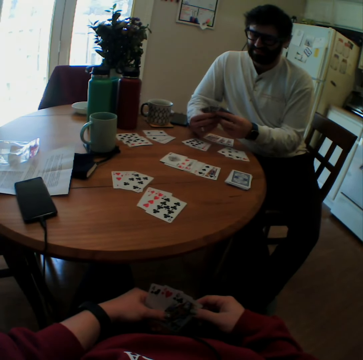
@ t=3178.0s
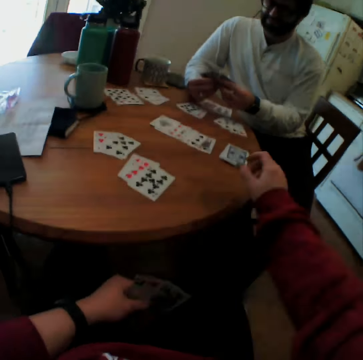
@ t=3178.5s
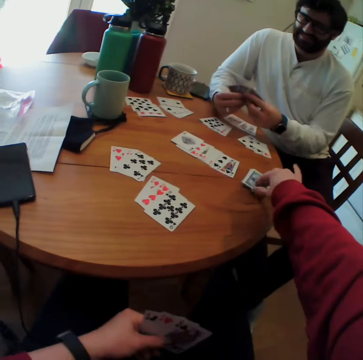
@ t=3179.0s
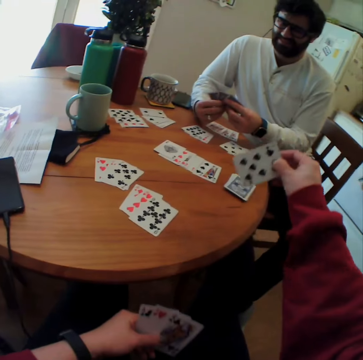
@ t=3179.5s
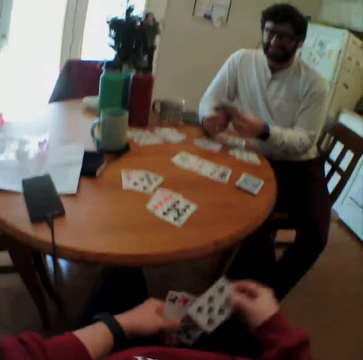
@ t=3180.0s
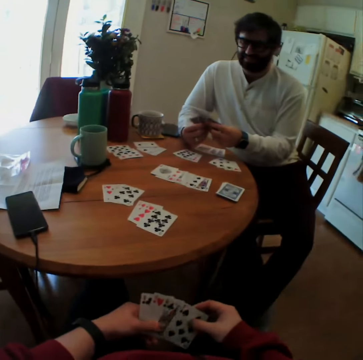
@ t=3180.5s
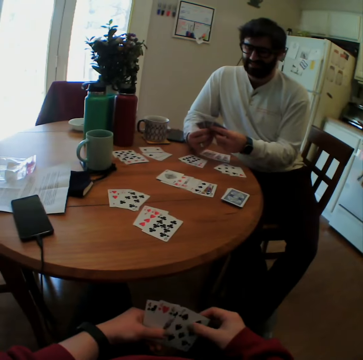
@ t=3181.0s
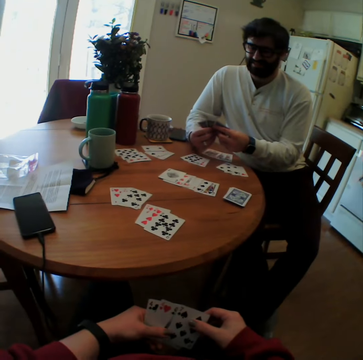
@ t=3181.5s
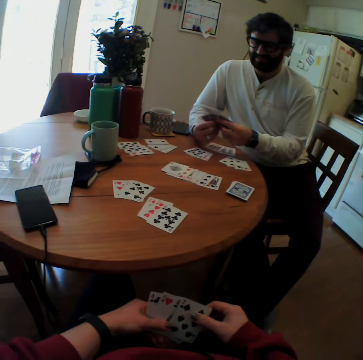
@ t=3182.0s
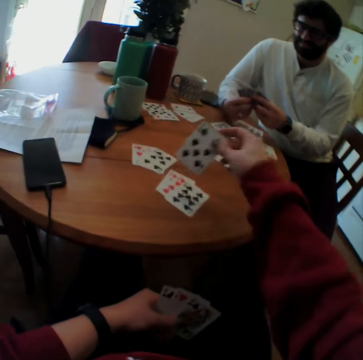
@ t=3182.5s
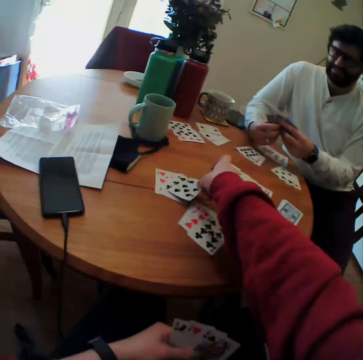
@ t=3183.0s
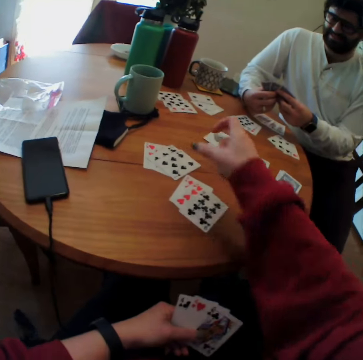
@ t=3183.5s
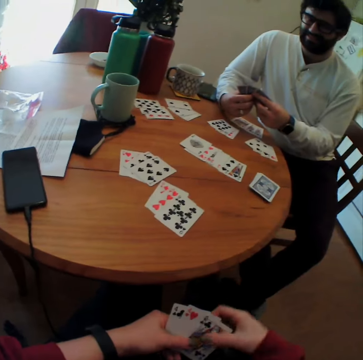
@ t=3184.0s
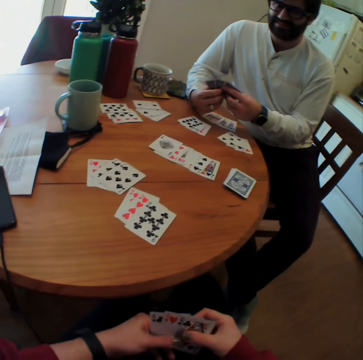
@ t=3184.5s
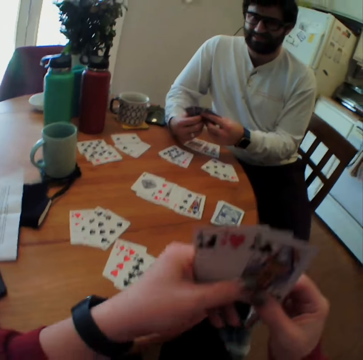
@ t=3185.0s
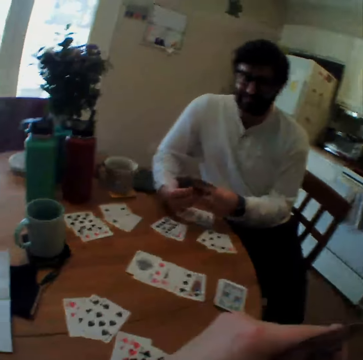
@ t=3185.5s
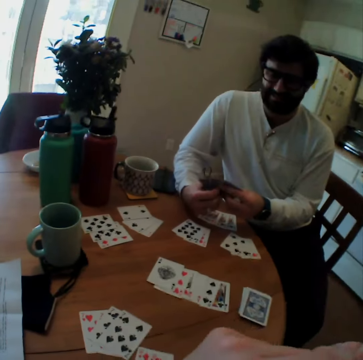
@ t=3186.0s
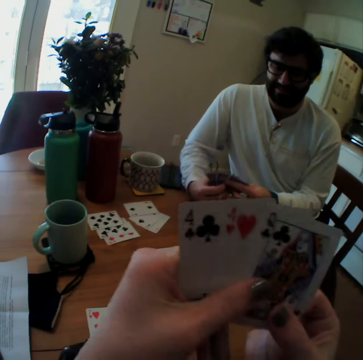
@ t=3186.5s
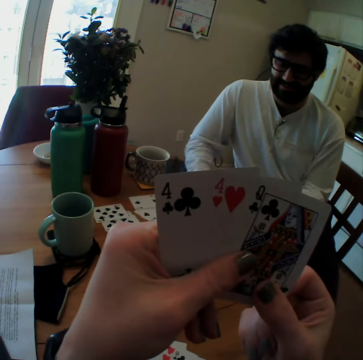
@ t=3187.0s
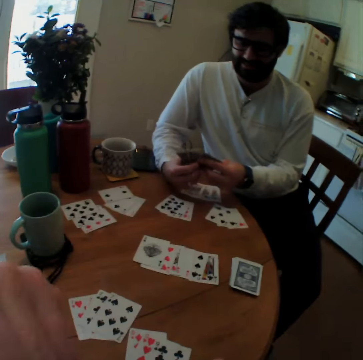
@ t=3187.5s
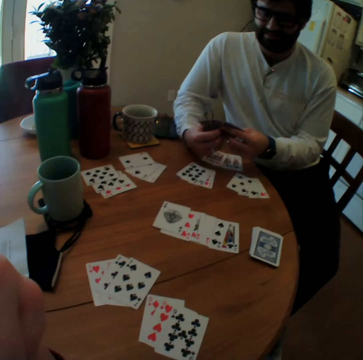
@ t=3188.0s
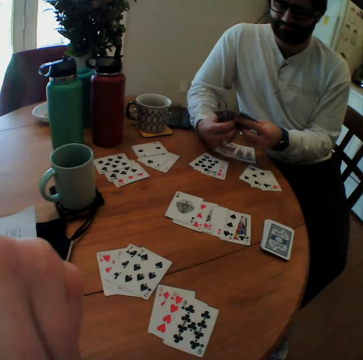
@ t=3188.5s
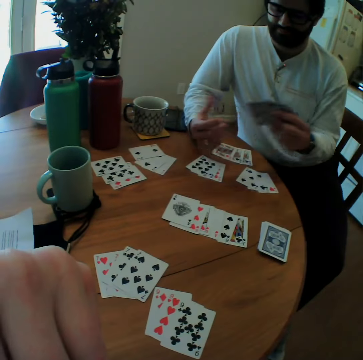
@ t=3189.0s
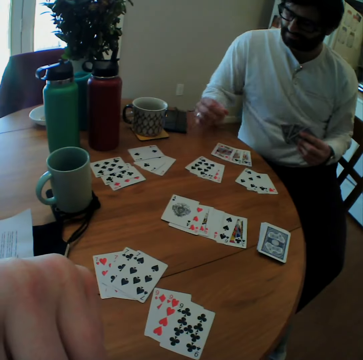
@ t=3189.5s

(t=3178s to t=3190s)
The camera wearer picks up the card on the table. They look at the card. They put the card on the table. They look at the card.

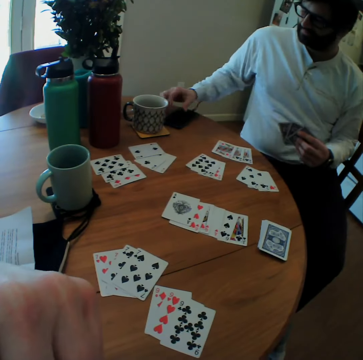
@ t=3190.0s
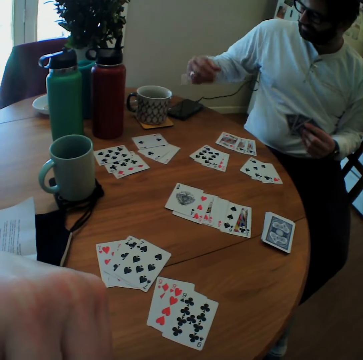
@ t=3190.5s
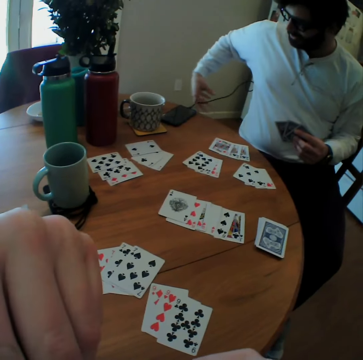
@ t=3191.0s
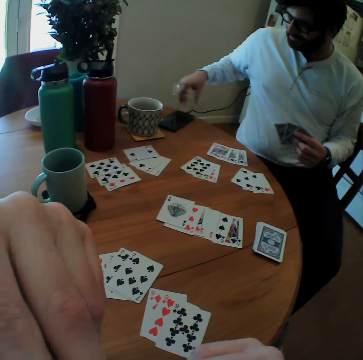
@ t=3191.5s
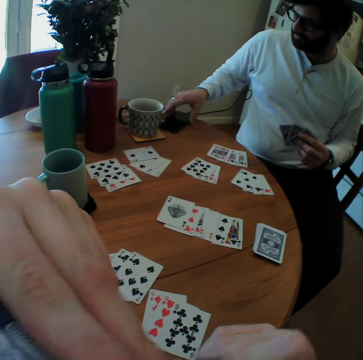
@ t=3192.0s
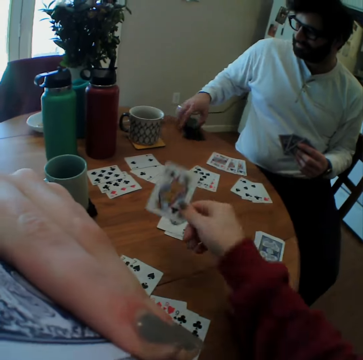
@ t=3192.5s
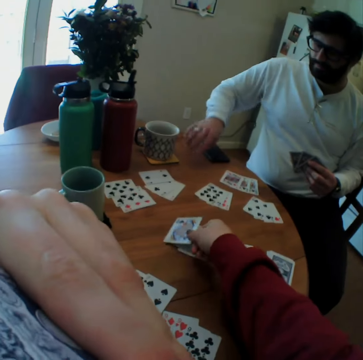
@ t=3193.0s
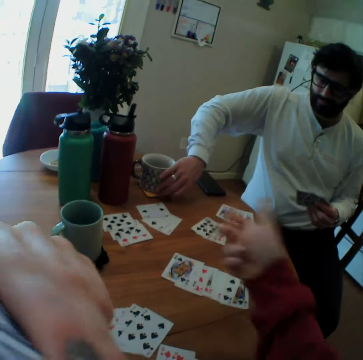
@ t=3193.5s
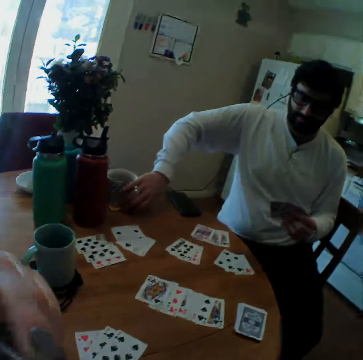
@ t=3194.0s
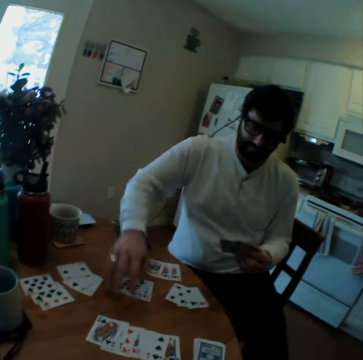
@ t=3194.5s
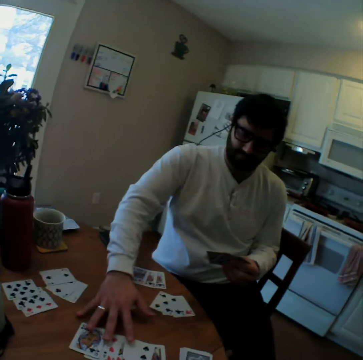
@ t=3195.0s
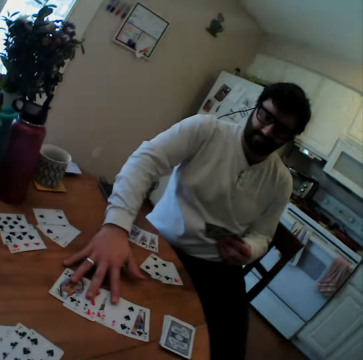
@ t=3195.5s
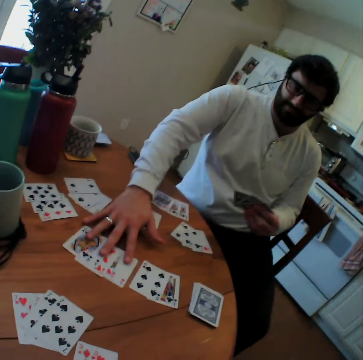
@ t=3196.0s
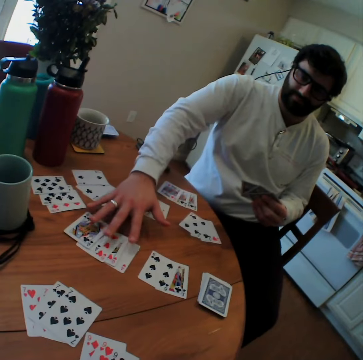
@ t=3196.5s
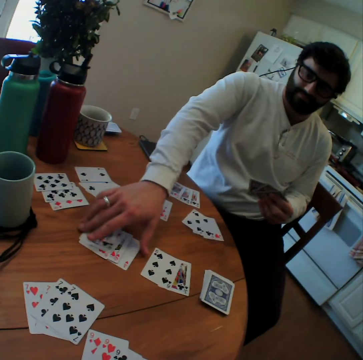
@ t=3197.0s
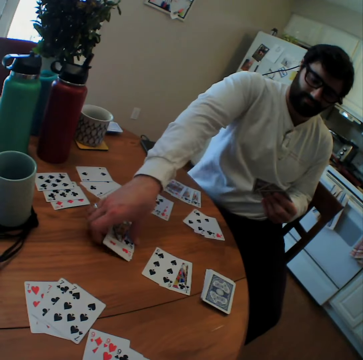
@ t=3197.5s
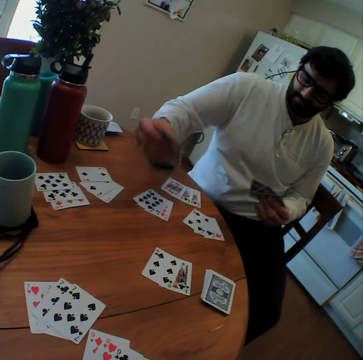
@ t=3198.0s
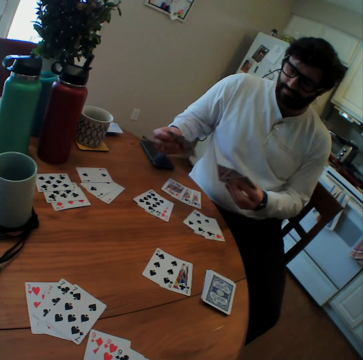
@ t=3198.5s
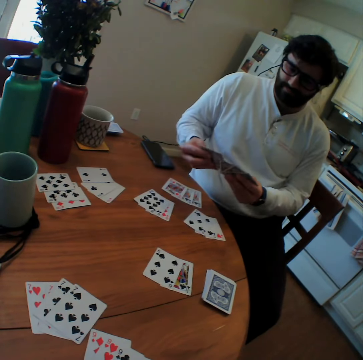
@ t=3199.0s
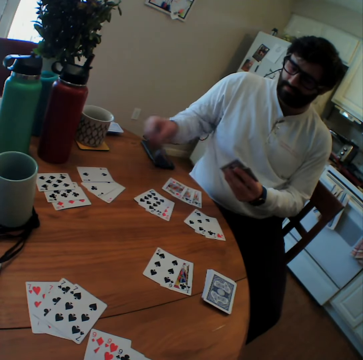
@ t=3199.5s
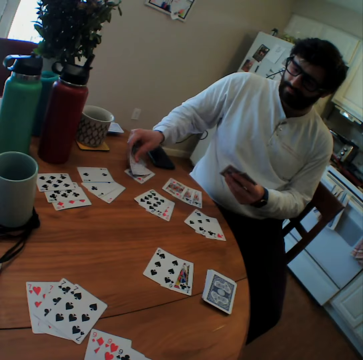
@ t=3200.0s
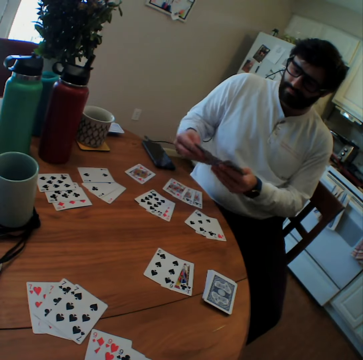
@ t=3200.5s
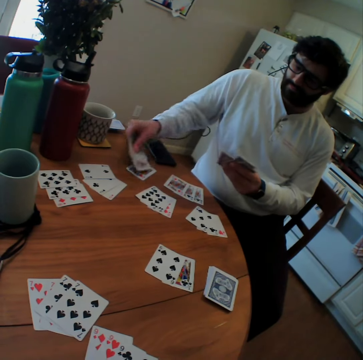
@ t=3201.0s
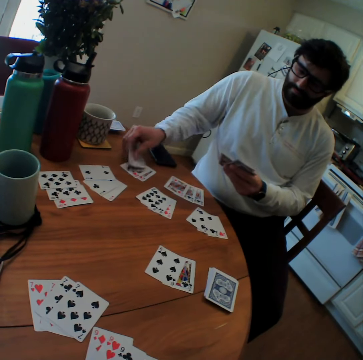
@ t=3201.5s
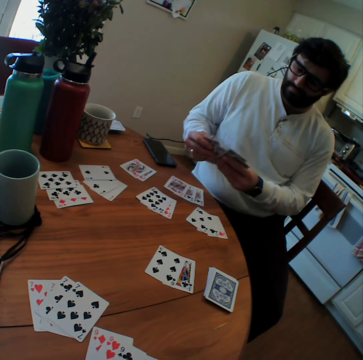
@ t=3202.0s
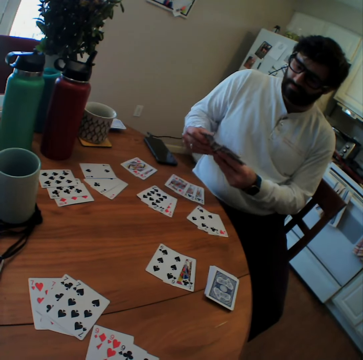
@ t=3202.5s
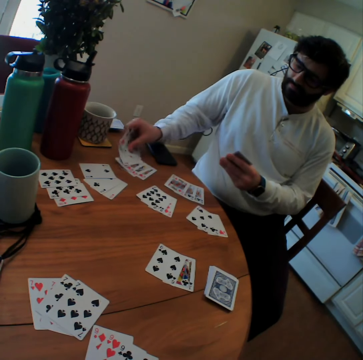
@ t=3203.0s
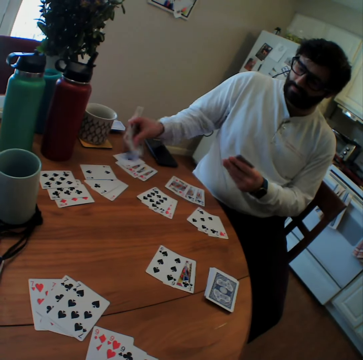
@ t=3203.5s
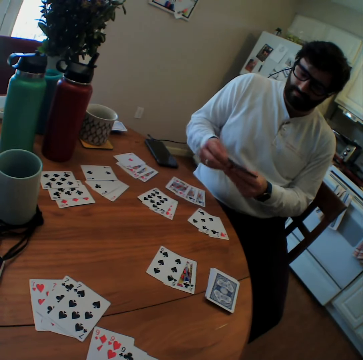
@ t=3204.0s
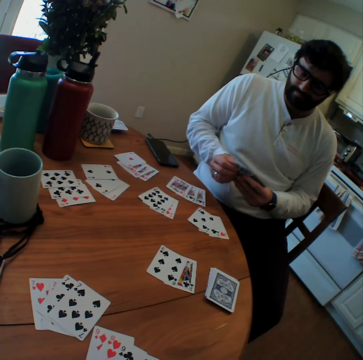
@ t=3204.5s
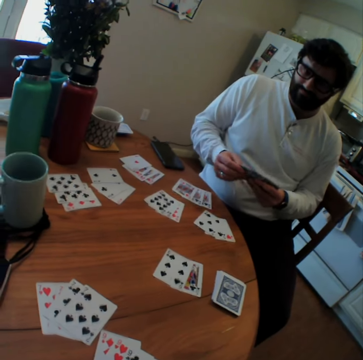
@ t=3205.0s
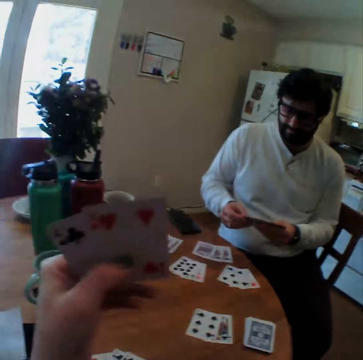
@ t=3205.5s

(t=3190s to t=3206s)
A person checks the phone. The camera wearer puts the card on the table. The person pushes the cup aside, moves the card, picks up the card on the table and places the card on the table.

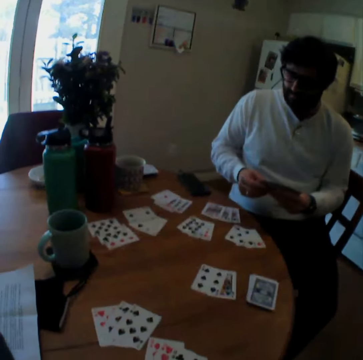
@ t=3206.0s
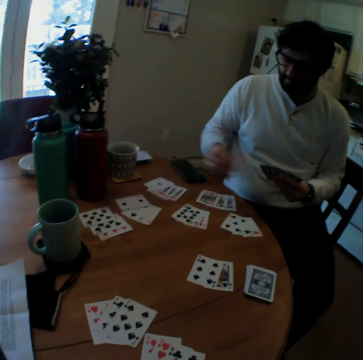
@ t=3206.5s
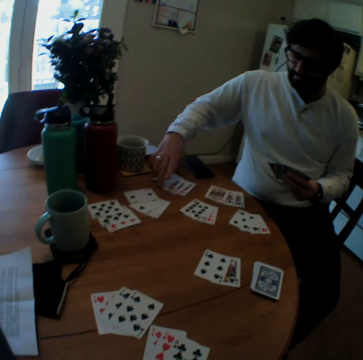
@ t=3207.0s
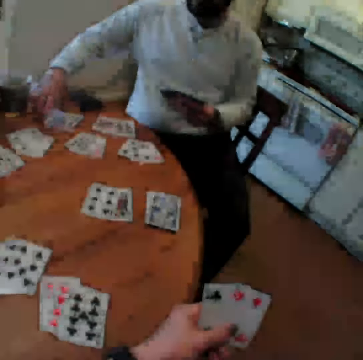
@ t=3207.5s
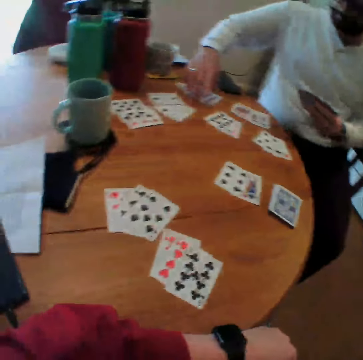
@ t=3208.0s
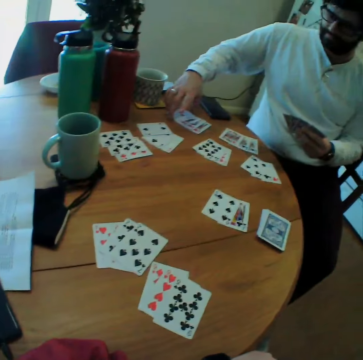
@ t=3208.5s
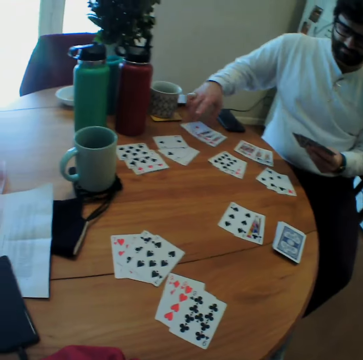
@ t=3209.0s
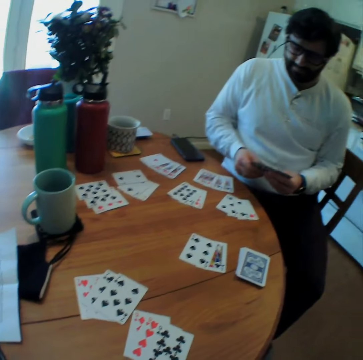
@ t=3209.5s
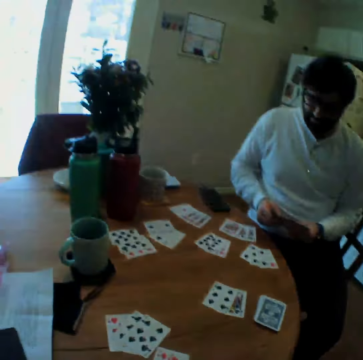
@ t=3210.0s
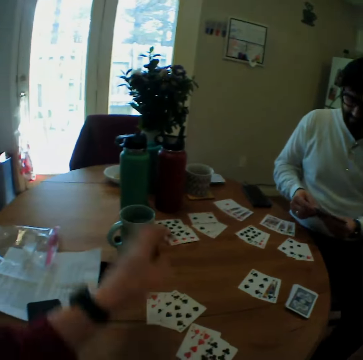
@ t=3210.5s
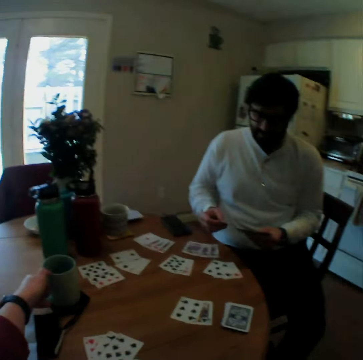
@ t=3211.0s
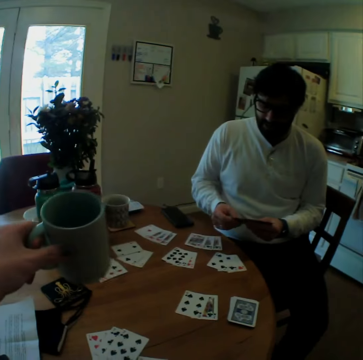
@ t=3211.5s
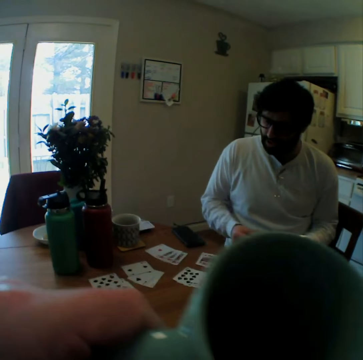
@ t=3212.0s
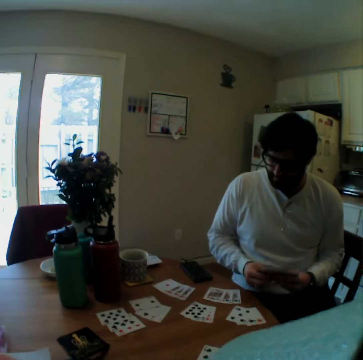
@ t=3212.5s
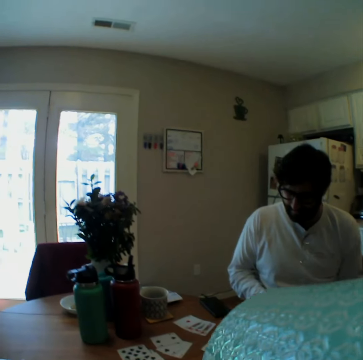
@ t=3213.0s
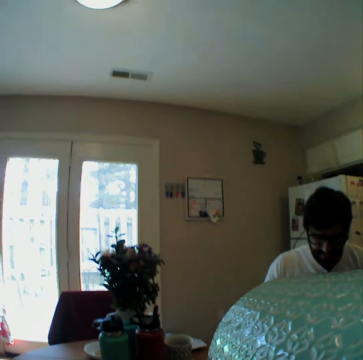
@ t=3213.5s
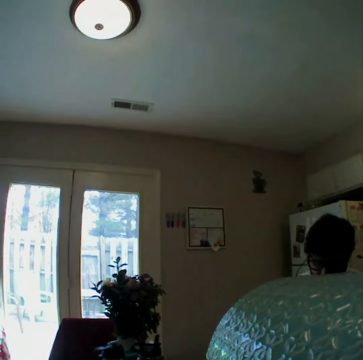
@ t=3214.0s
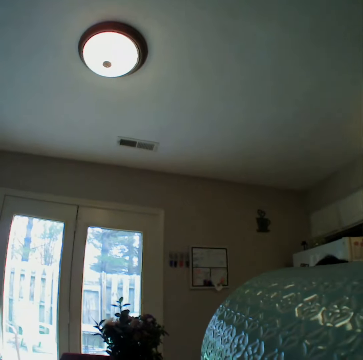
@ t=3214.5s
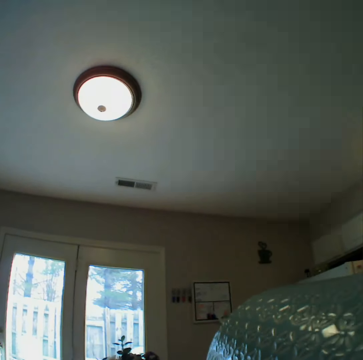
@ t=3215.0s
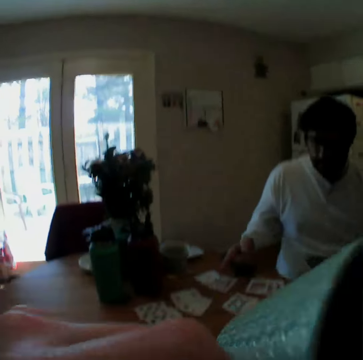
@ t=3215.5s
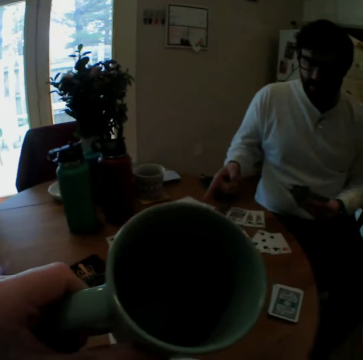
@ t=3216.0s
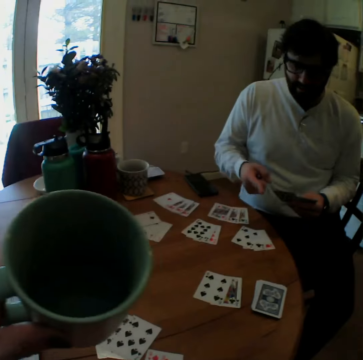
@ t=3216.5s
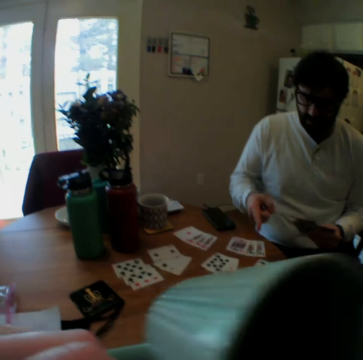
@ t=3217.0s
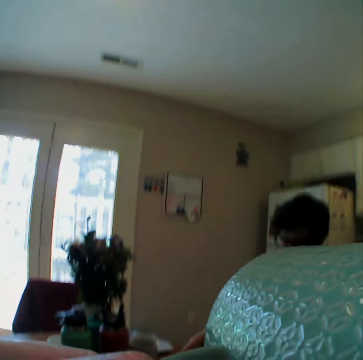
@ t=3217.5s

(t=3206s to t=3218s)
The camera wearer picks up the cup on the table. They drink from the cup.
